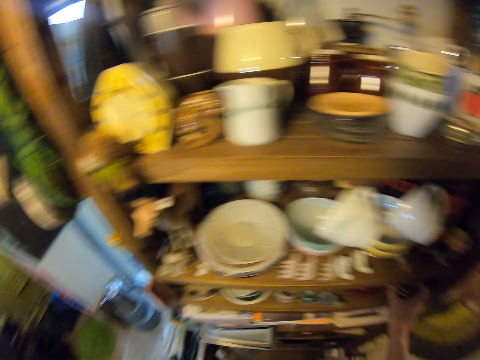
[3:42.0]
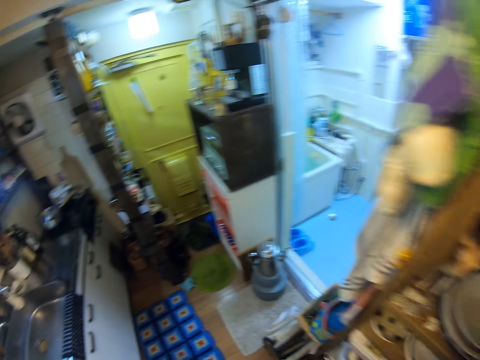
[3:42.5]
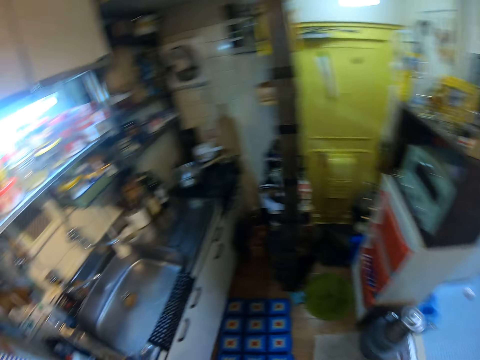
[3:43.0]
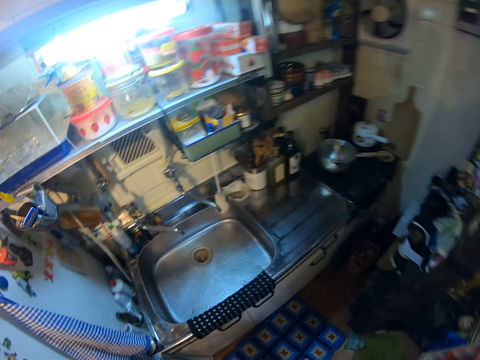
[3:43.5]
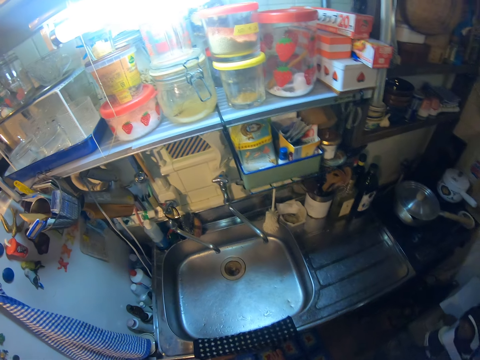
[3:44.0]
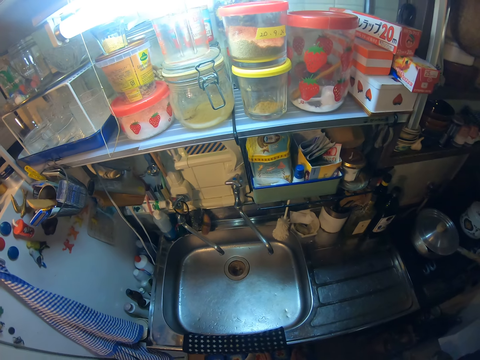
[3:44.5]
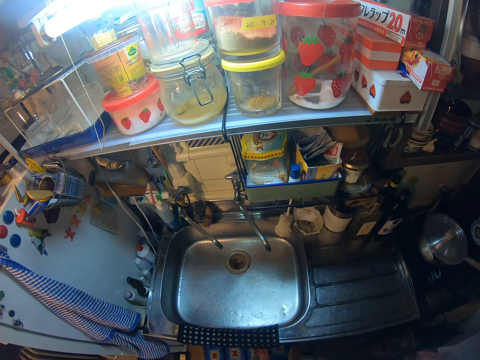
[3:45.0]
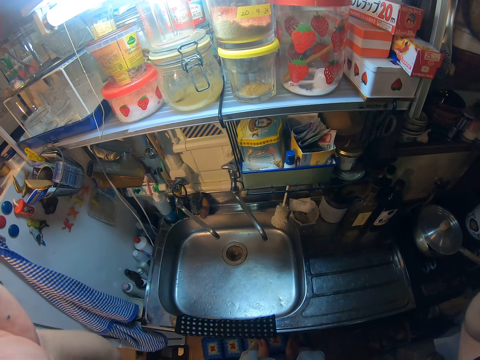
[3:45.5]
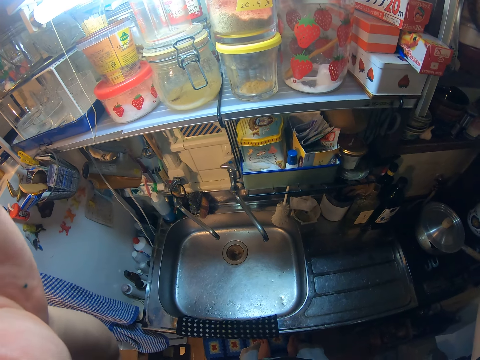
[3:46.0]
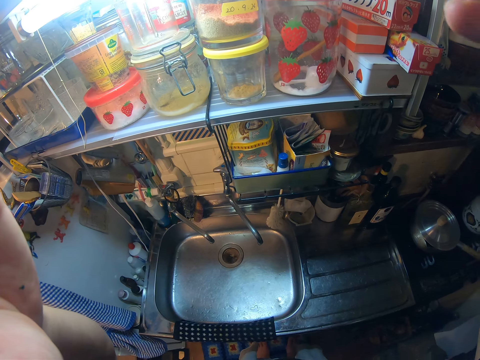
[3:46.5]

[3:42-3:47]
The camera wearer places the bowls on the shelf. He walks around the kitchen. He holds the camera. He touches his face.
